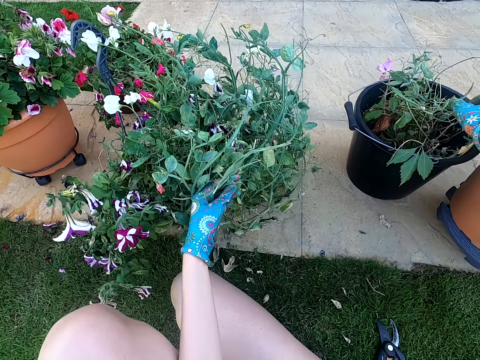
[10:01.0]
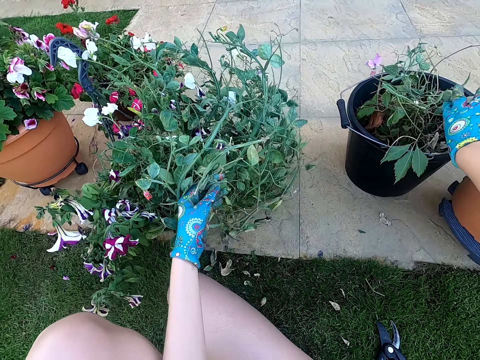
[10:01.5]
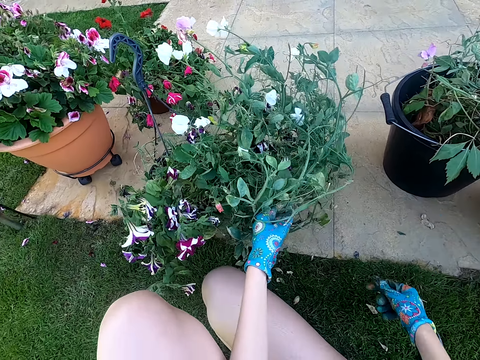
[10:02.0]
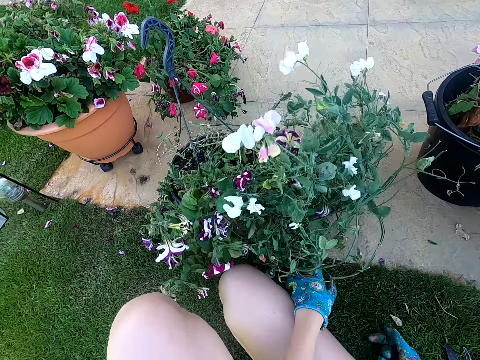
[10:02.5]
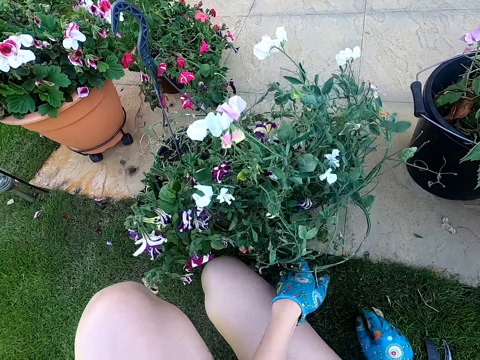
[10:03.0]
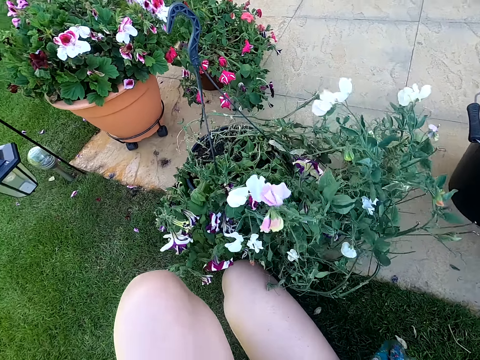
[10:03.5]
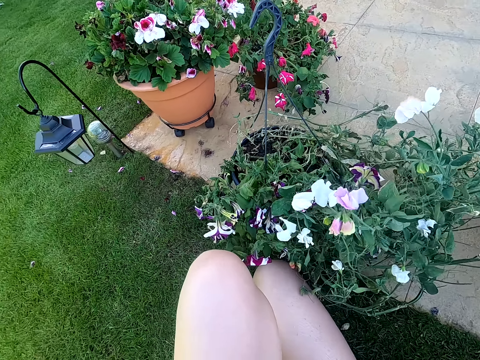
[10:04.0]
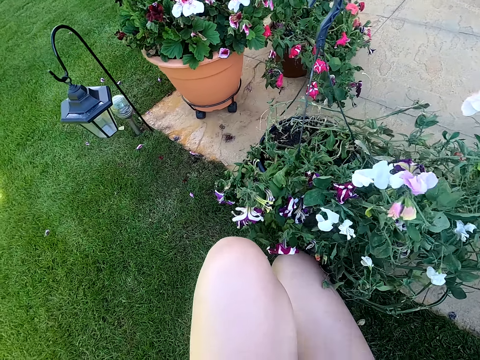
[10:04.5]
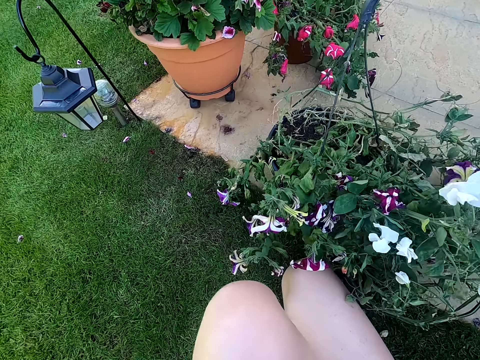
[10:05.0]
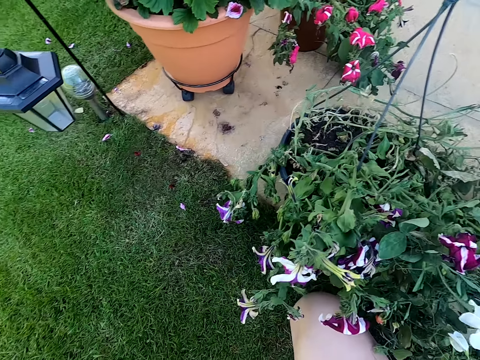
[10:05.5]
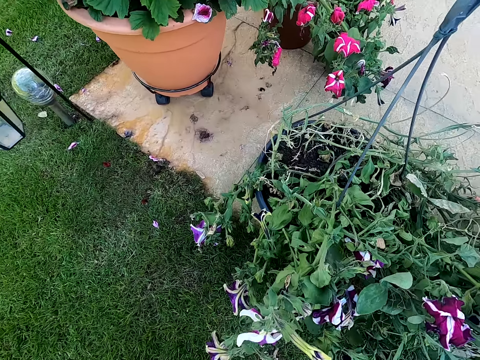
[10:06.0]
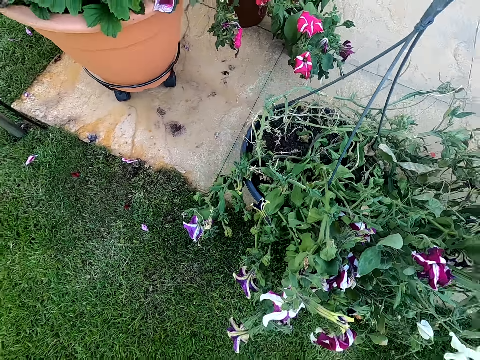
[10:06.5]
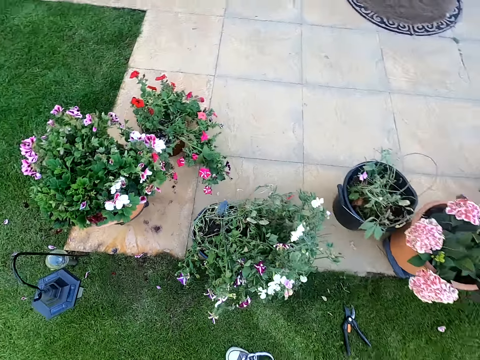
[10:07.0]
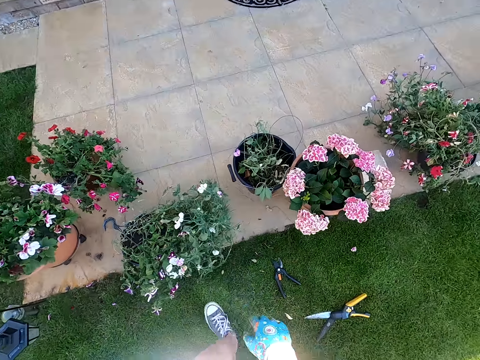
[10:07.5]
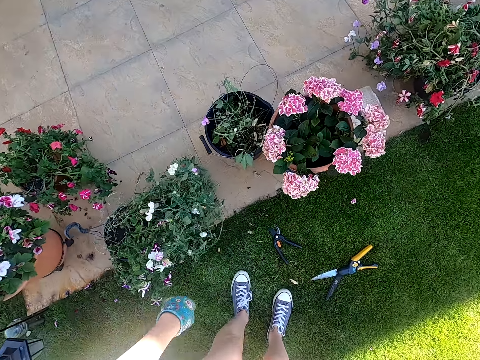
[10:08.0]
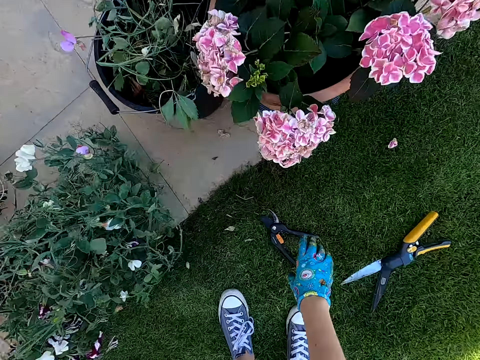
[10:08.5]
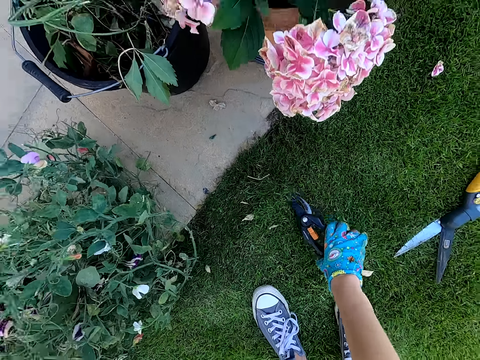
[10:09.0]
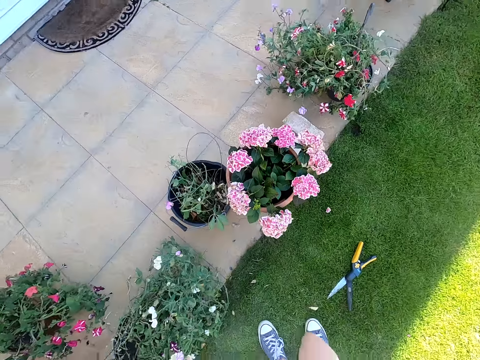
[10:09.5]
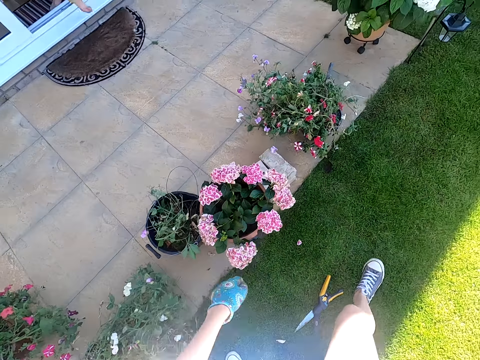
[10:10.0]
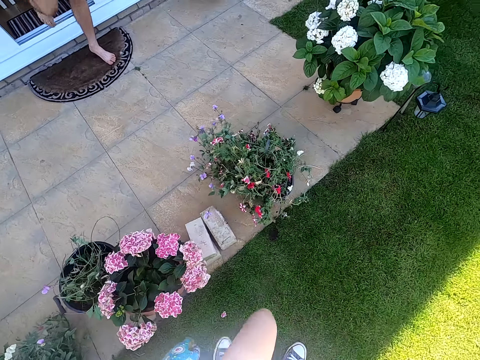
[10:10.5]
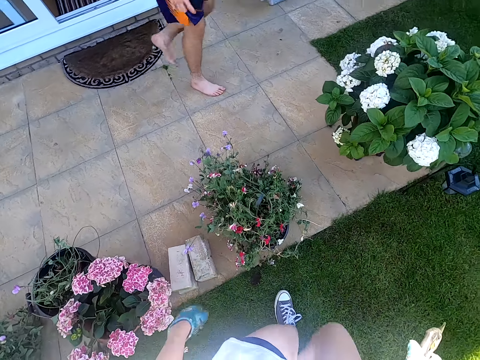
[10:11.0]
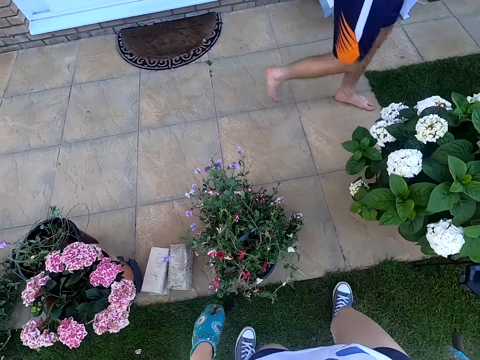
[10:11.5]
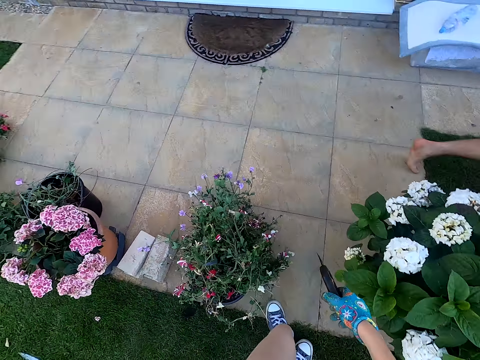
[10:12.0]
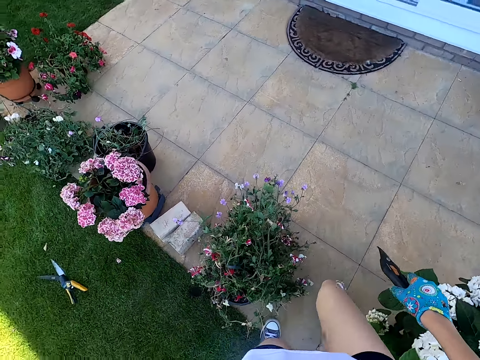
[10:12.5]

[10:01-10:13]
The camera wearer puts the leaf in the bucket. They lower the plant. They touch the plant. They look at the plant. They stand from the ground. They pick the flower shear from the ground. They walk around the area.

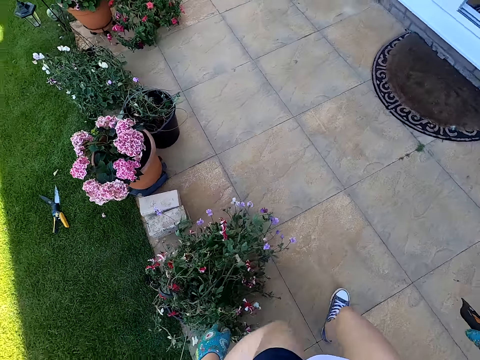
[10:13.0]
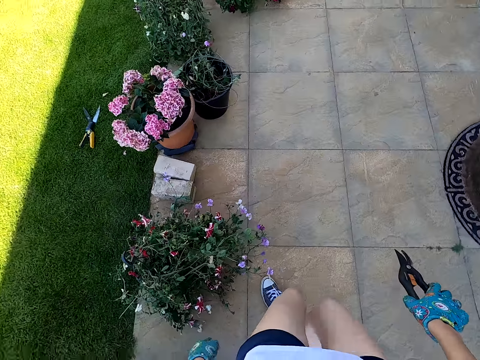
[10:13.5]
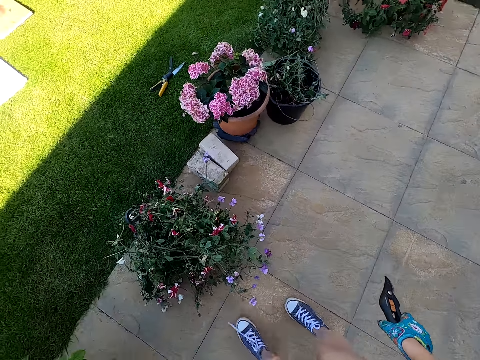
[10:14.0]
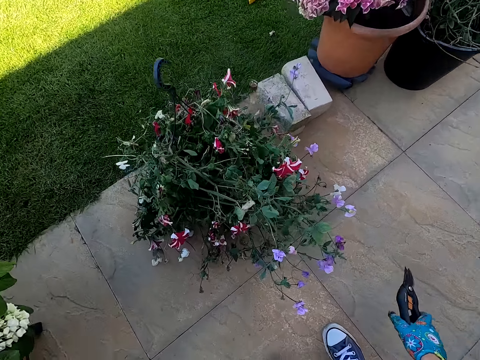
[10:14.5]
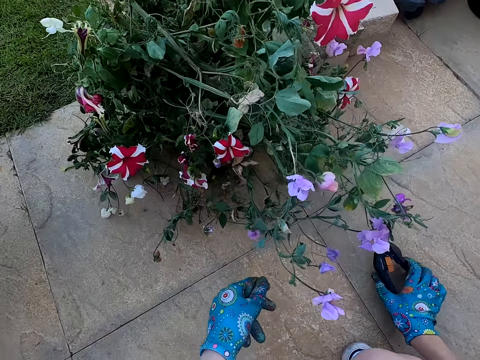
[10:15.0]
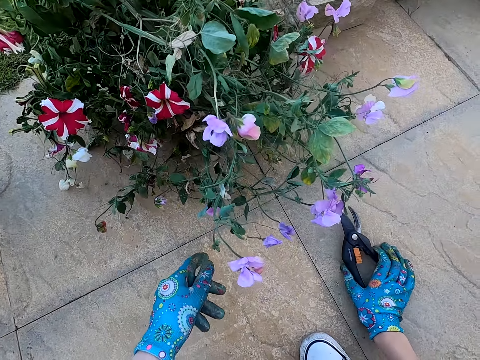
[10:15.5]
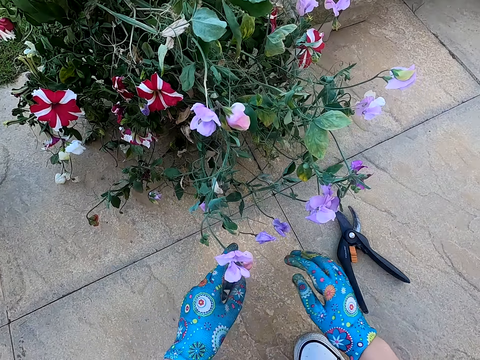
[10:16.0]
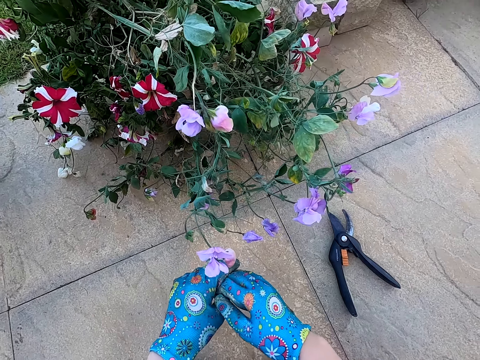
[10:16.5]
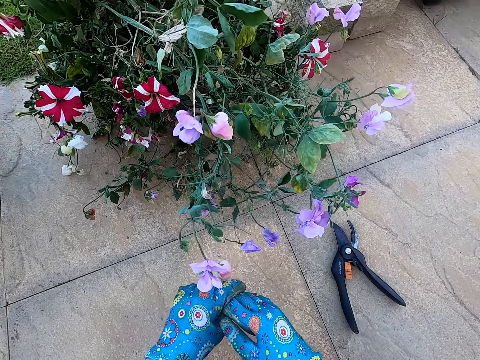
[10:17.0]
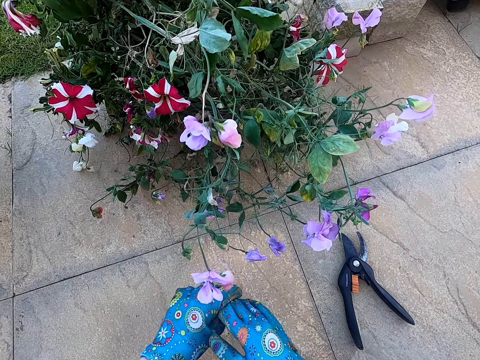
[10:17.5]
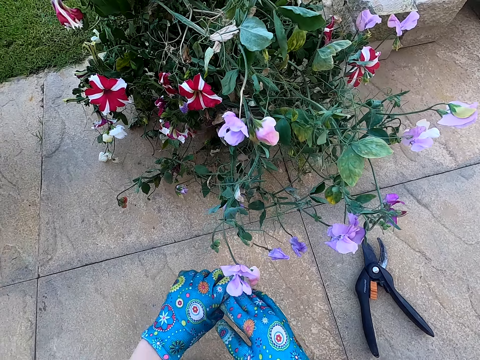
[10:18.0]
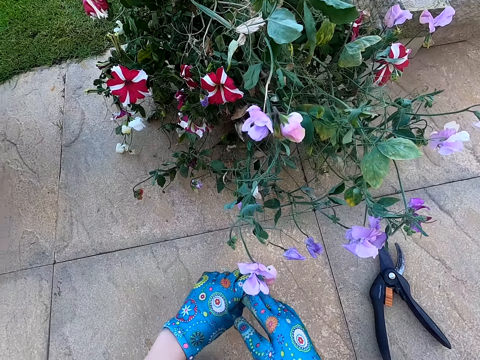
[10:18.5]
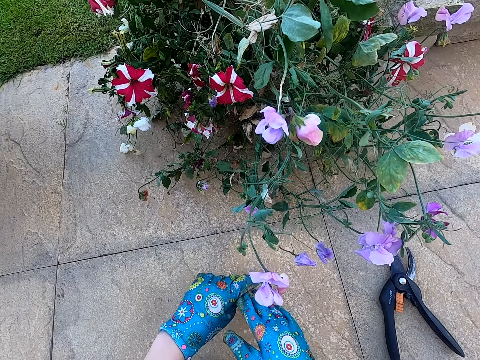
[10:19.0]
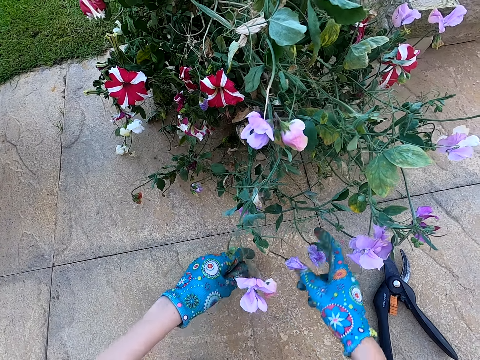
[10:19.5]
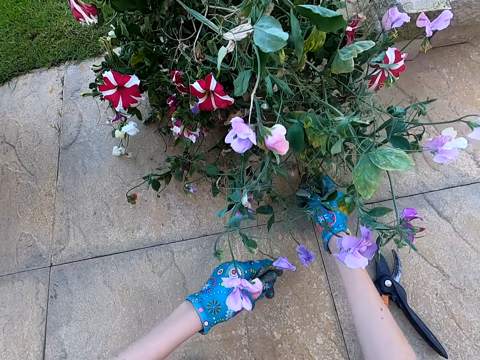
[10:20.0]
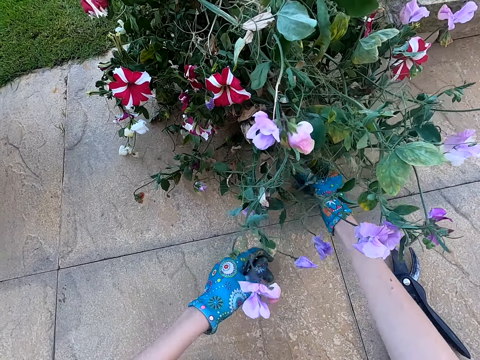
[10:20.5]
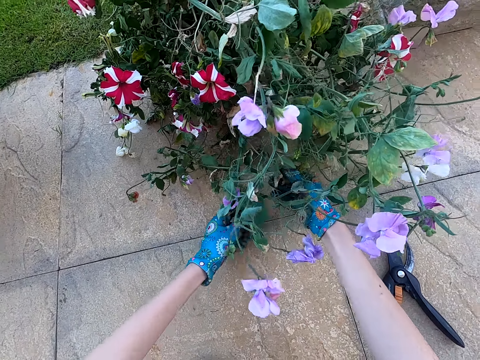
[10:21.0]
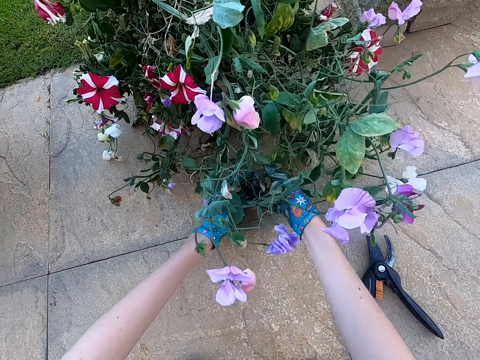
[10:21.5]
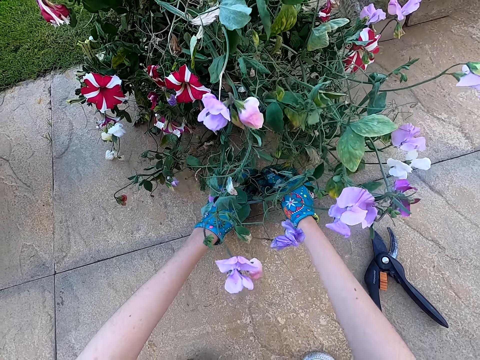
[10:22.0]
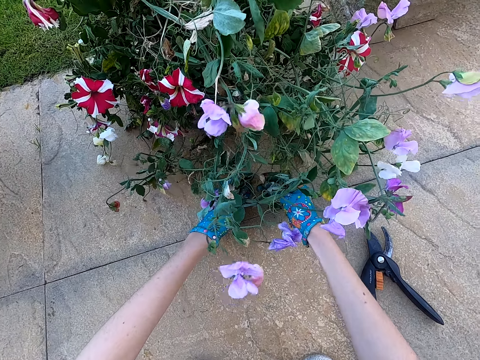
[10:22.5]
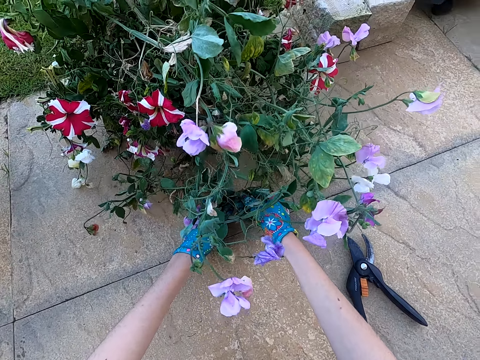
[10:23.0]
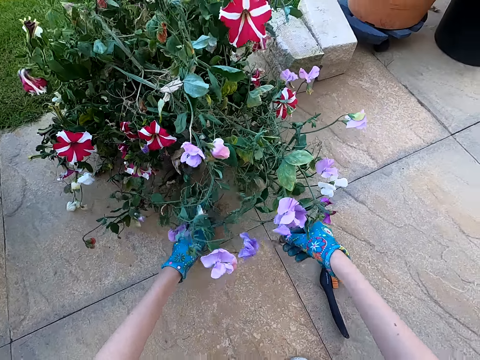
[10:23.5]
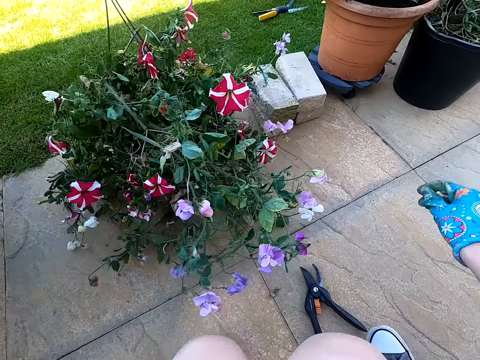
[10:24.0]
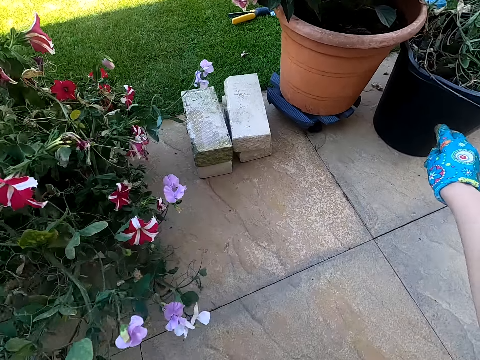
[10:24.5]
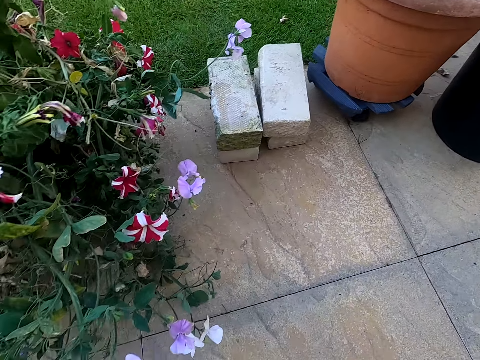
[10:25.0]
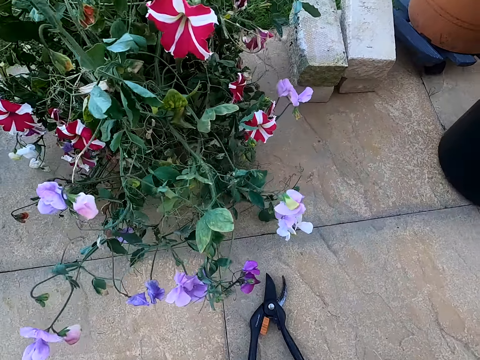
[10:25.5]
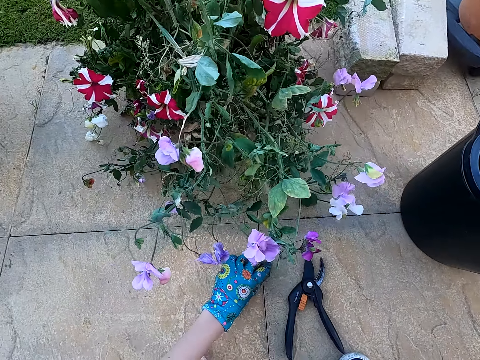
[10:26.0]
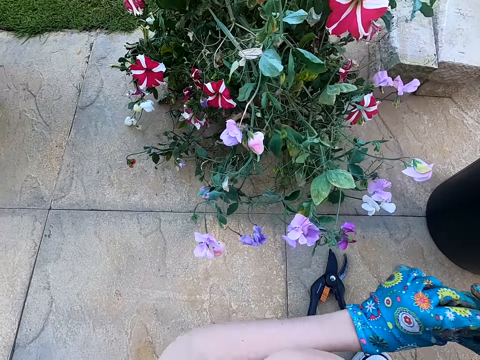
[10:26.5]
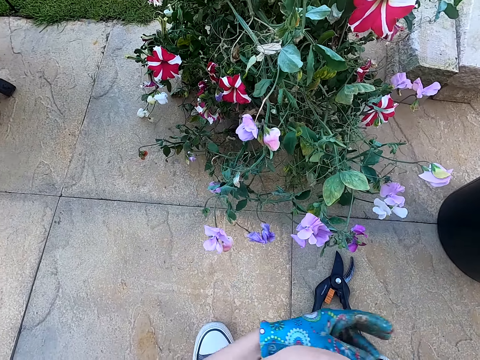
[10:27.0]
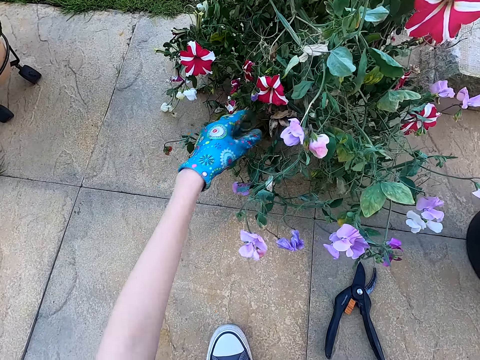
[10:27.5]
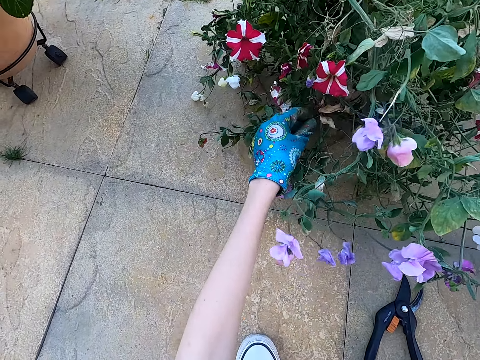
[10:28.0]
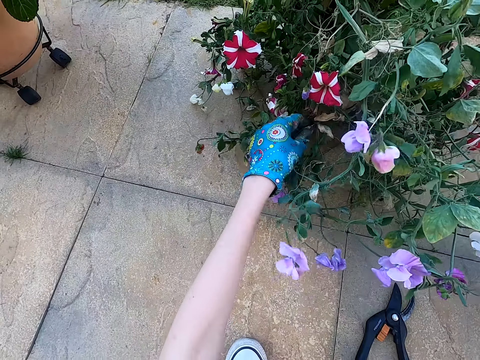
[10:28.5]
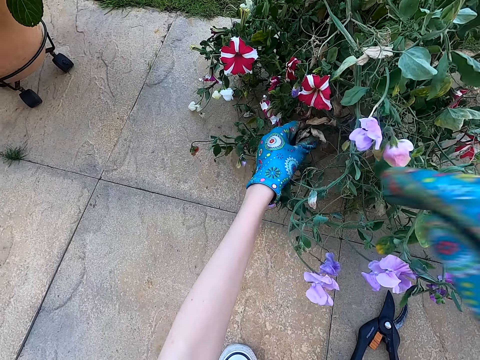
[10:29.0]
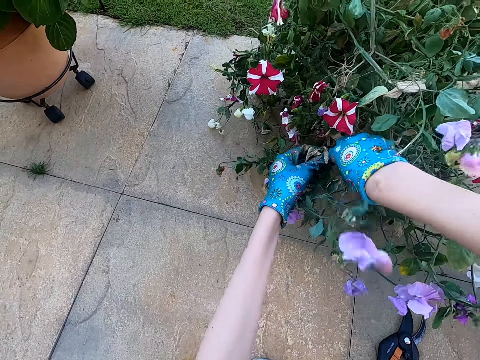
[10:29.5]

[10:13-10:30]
The camera wearer crouches towards the ground. She places the flower shear on the floor. She holds the right hand with the left hand. She holds a plant. She touches the plant. She prunes the plant. She moves around the area. She pulls the bucket towards her section. She picks a leaf from the floor. She touches the plant. She holds the plant.
